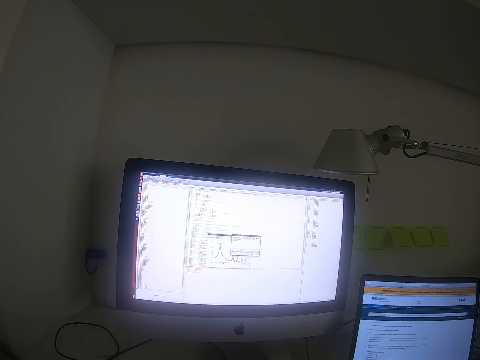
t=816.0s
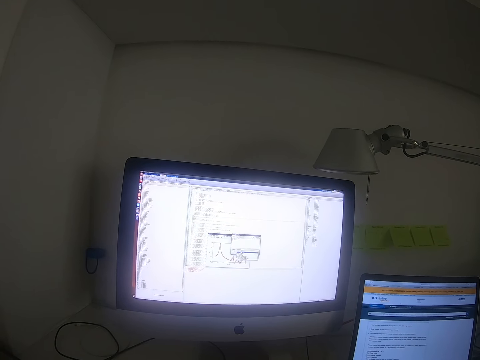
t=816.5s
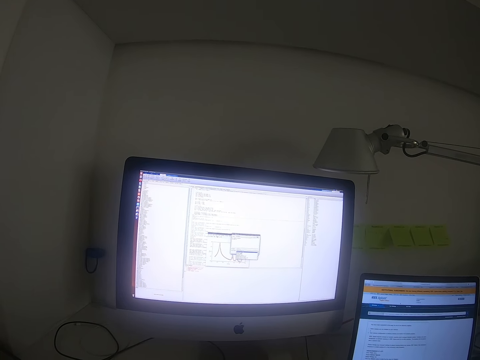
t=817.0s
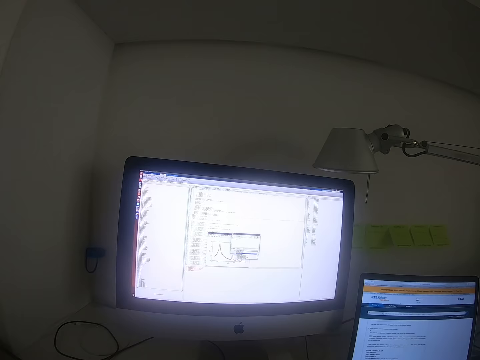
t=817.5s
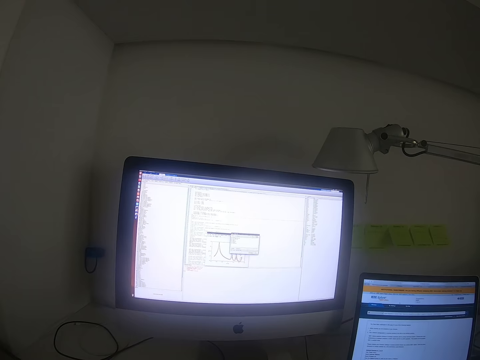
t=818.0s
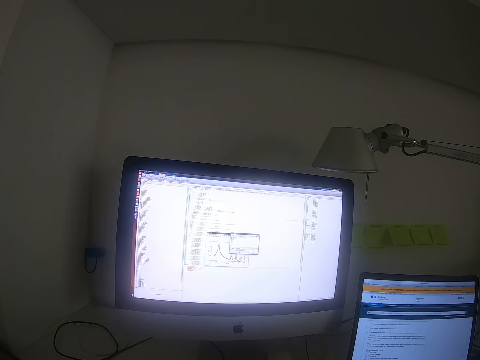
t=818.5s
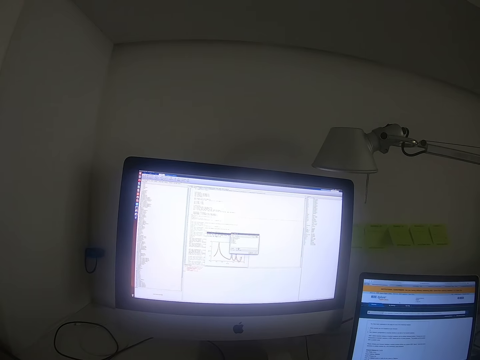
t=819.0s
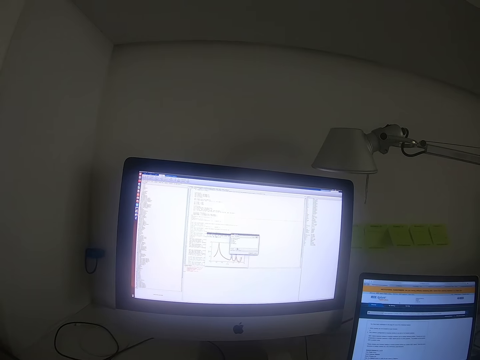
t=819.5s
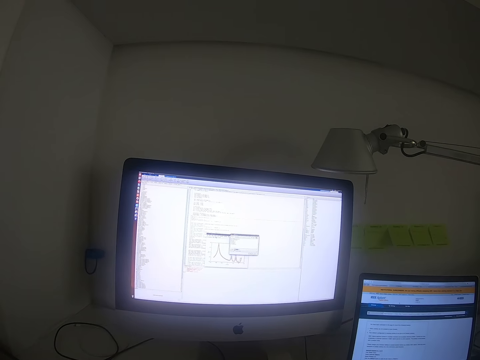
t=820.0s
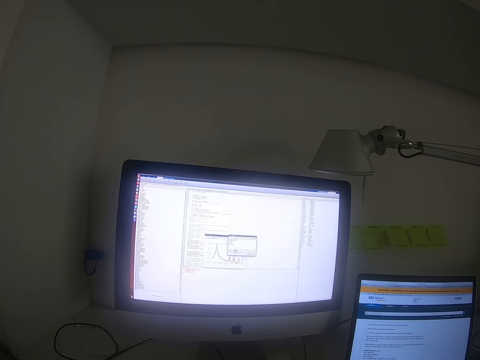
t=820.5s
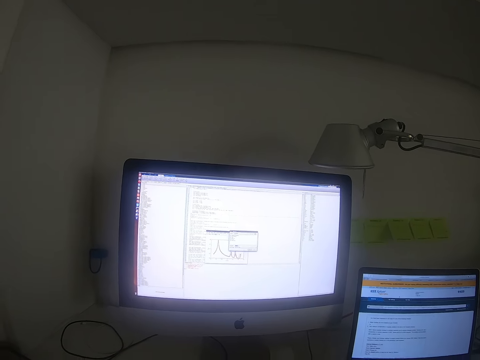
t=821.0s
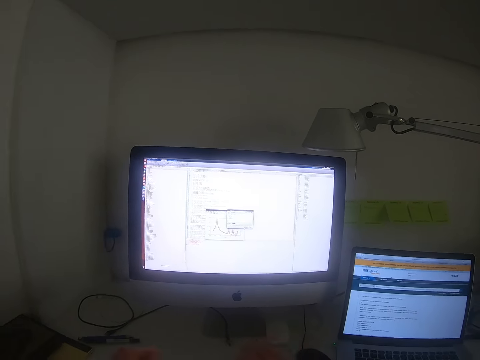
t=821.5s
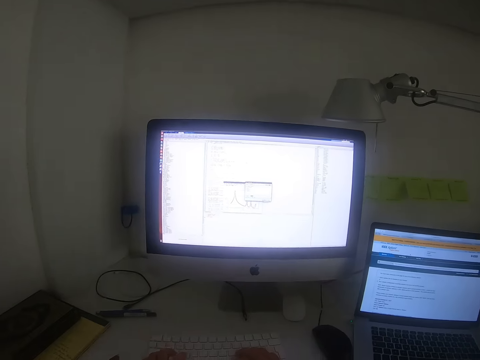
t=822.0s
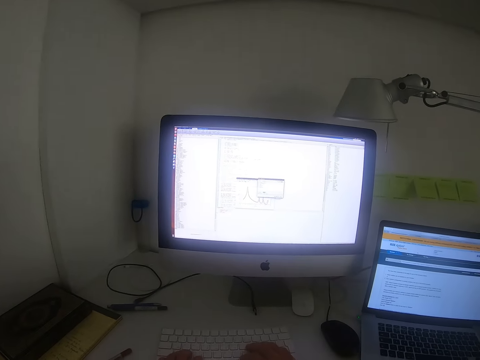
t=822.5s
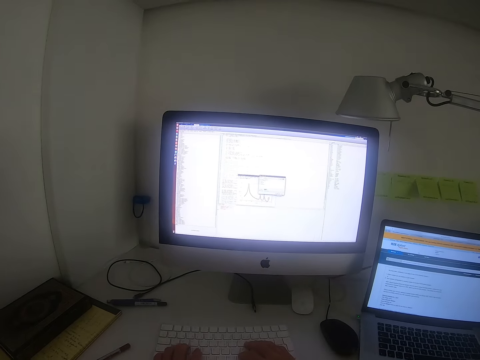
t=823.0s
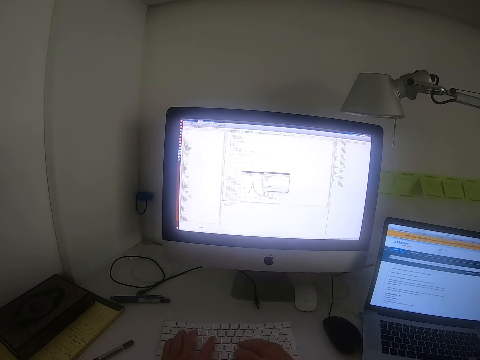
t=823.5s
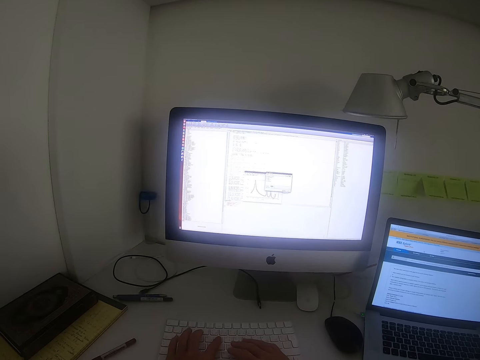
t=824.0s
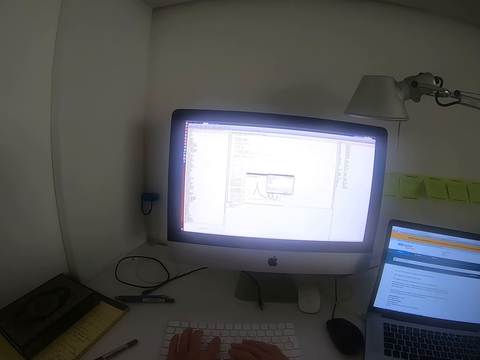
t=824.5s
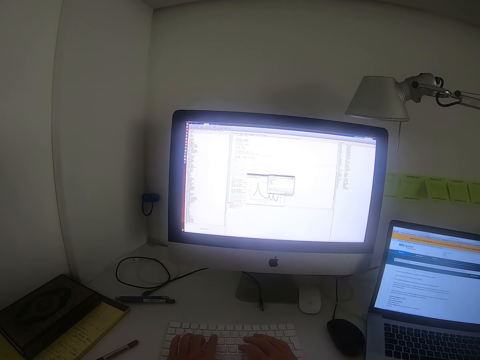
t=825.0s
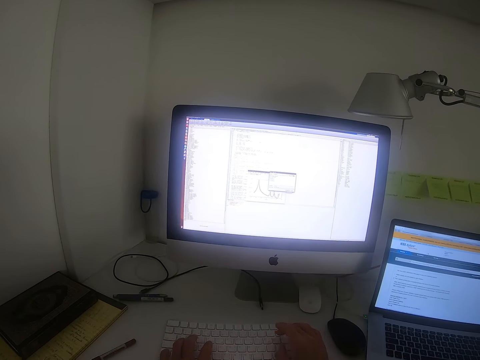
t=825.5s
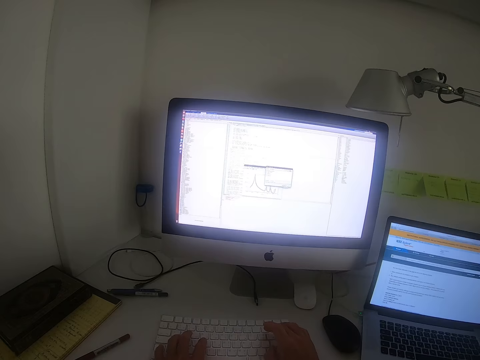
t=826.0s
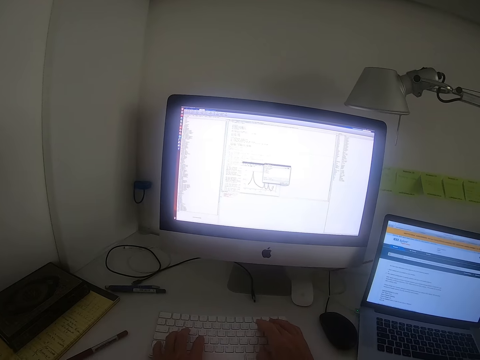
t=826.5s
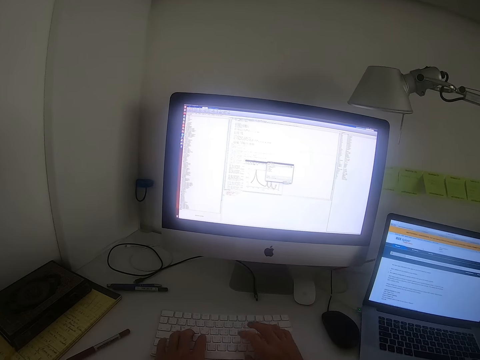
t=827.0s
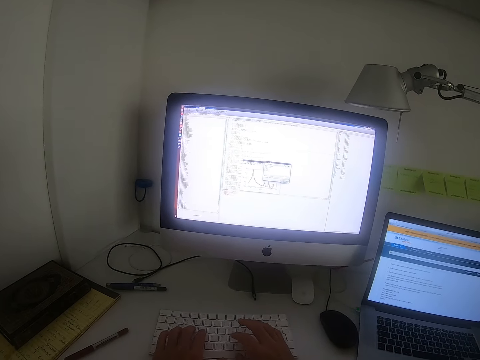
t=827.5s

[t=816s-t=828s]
The camera wearer selects from the options. They type on a computer.

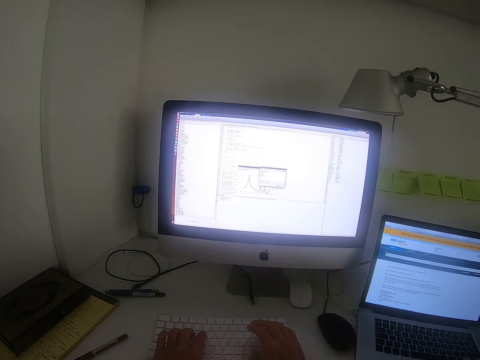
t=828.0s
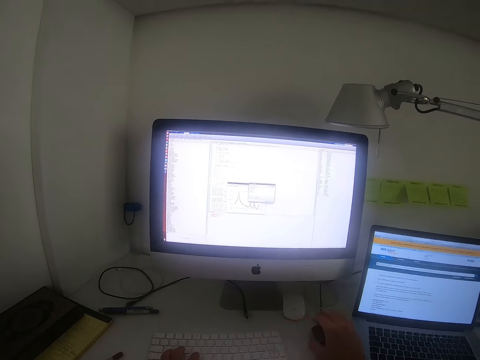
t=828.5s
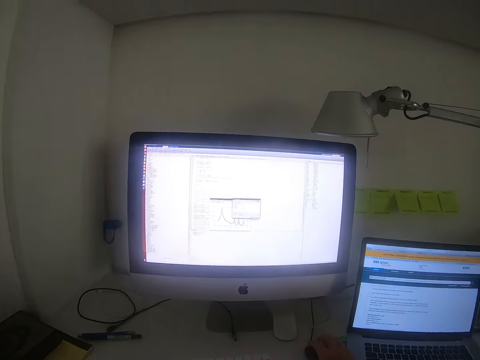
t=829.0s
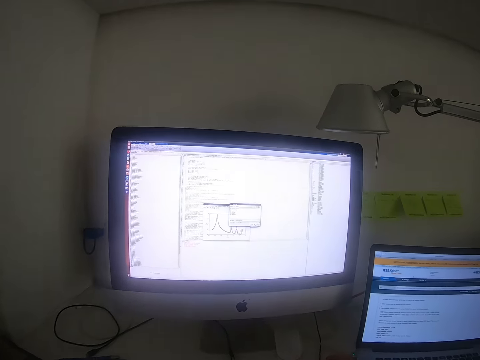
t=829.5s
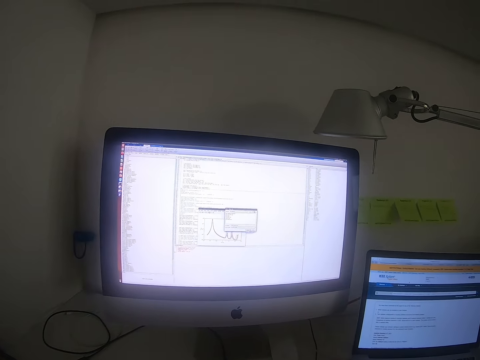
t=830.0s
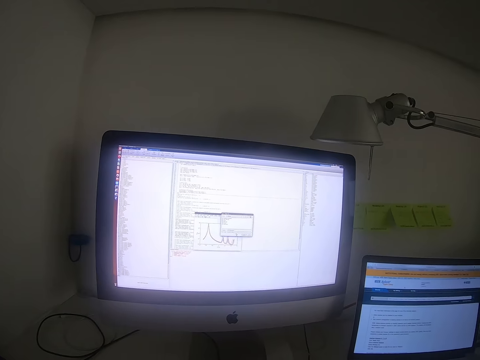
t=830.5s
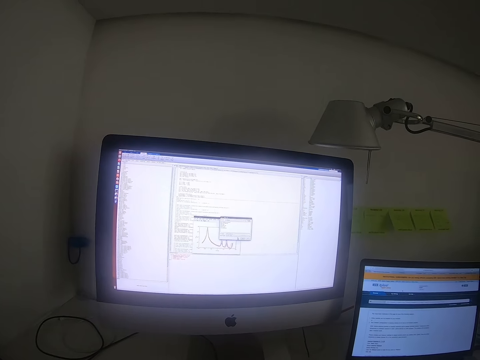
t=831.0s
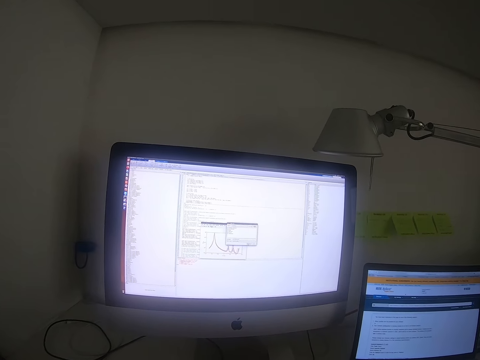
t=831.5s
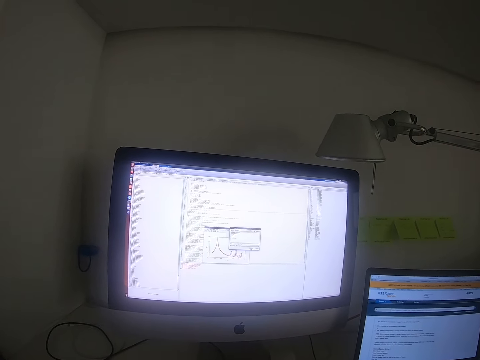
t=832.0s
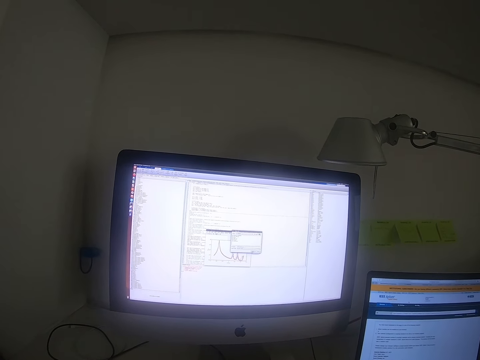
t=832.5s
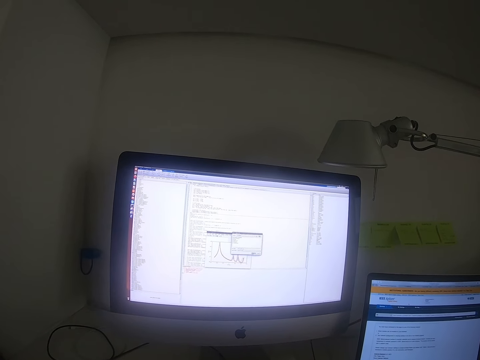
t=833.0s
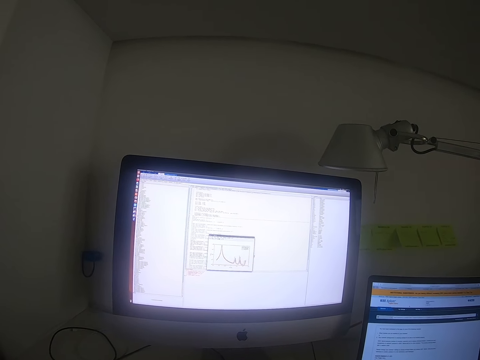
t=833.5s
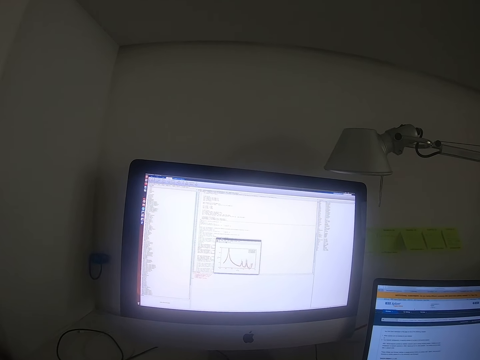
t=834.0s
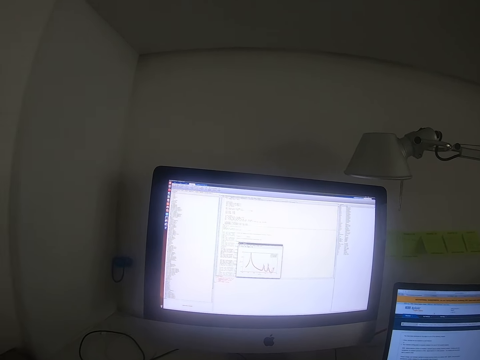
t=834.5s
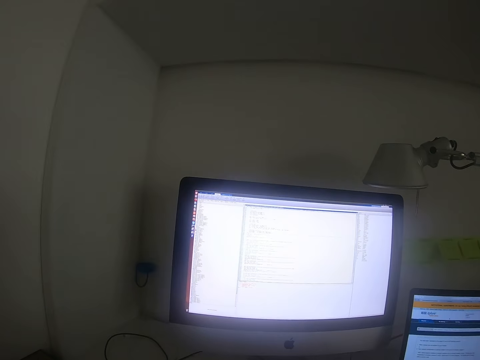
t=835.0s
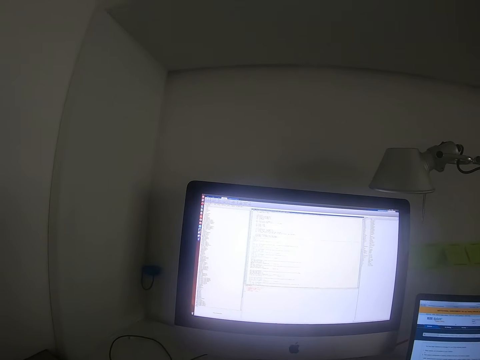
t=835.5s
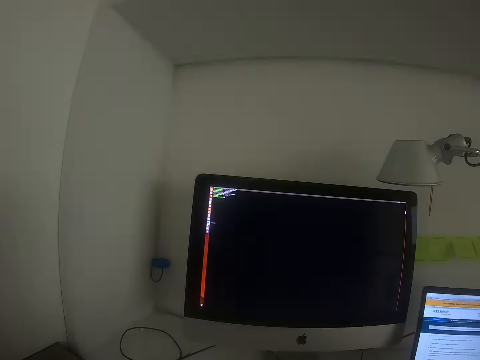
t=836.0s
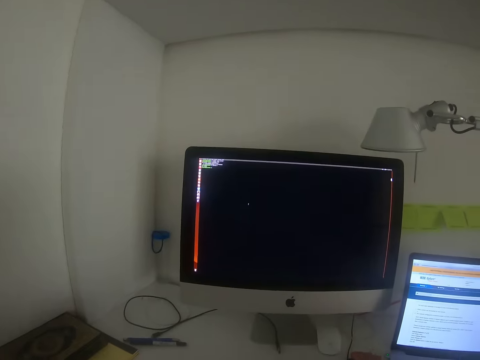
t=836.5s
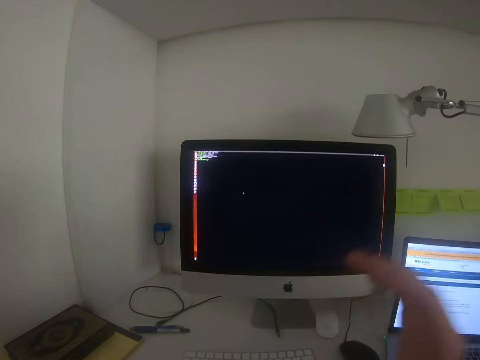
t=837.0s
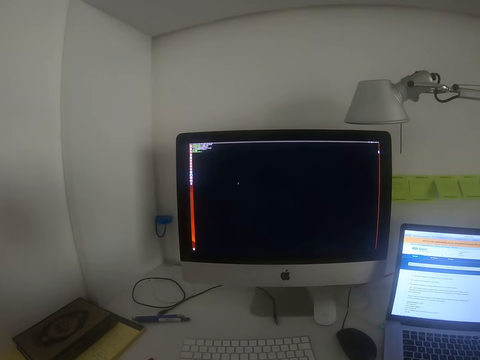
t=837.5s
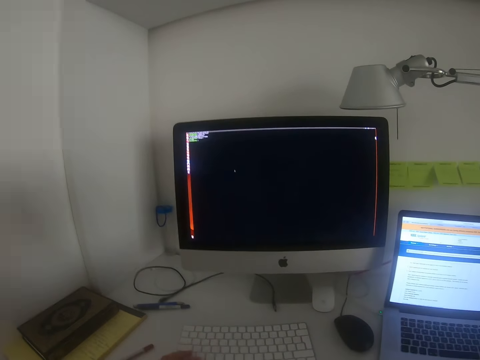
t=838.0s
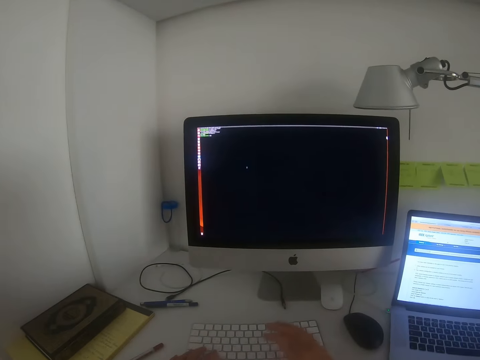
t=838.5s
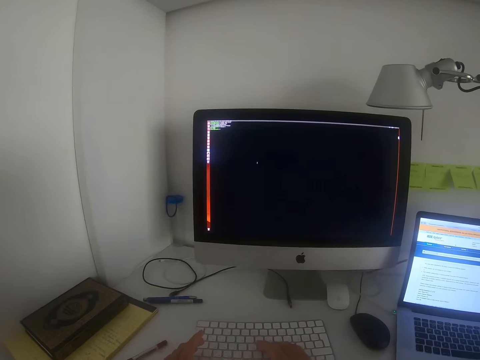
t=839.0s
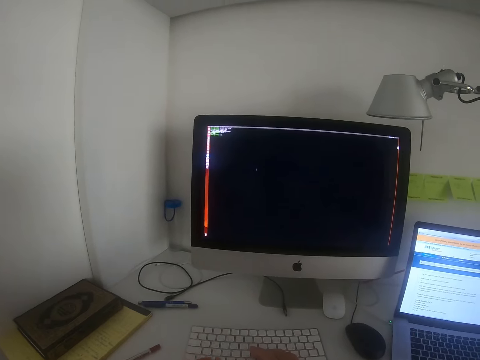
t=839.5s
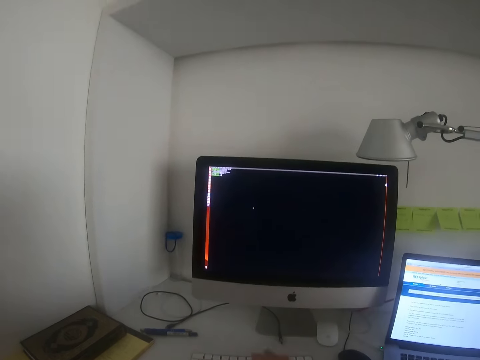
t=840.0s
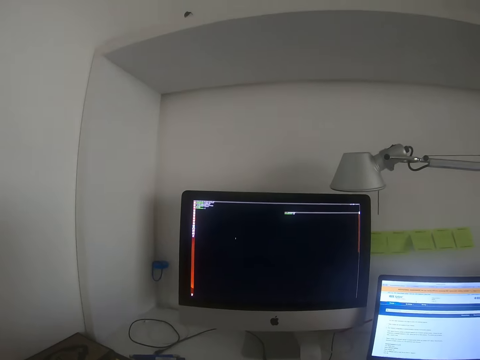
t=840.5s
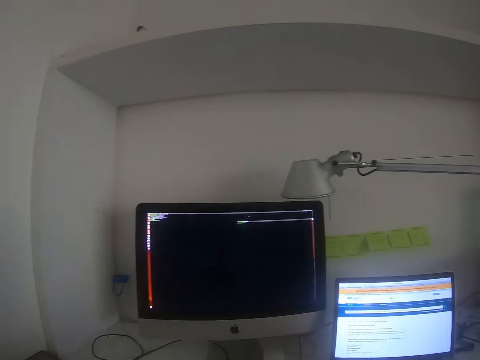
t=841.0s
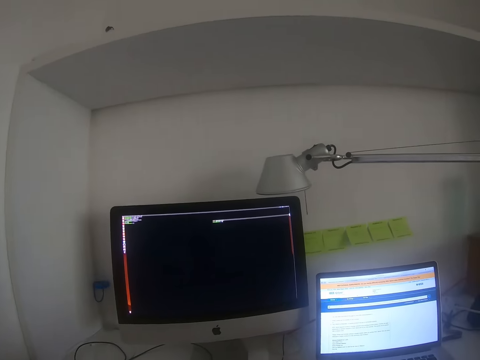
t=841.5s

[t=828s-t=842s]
The camera wearer holds the mouse. They focus on the desktop. They raise up the right hand. They adjust a camera. They drop down the right hand. They type up on the keyboard. They operate the desktop. They focus on the desktop and hold the mouse.
